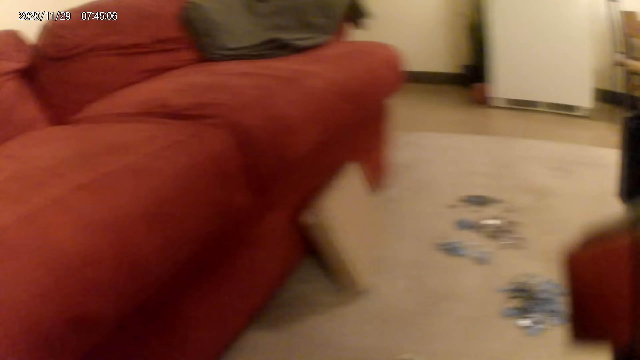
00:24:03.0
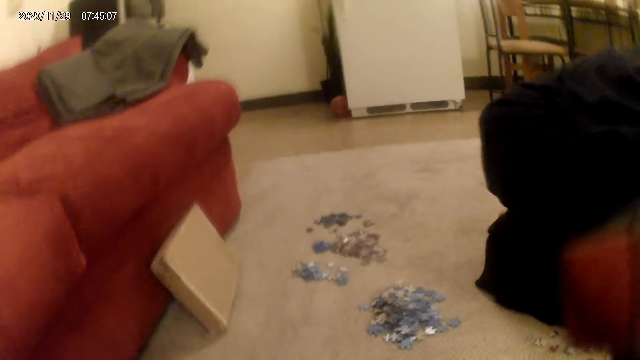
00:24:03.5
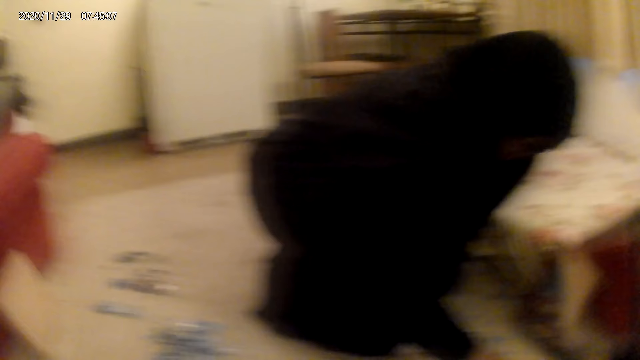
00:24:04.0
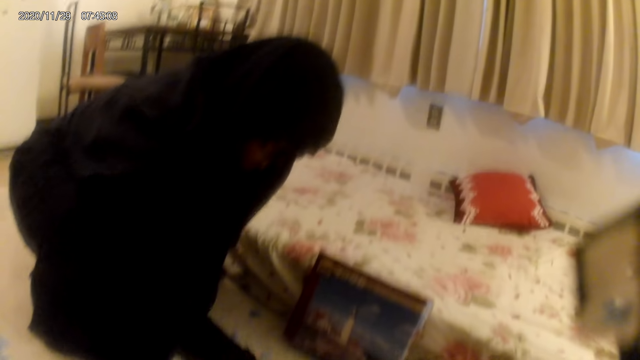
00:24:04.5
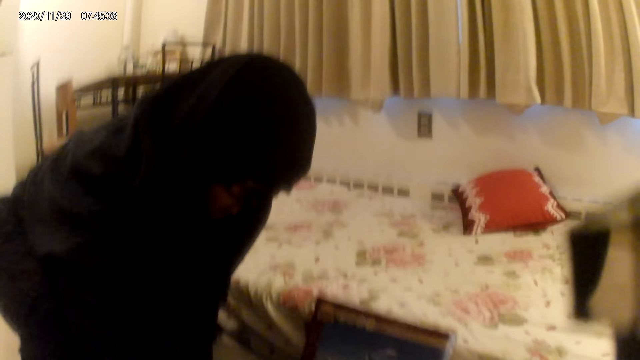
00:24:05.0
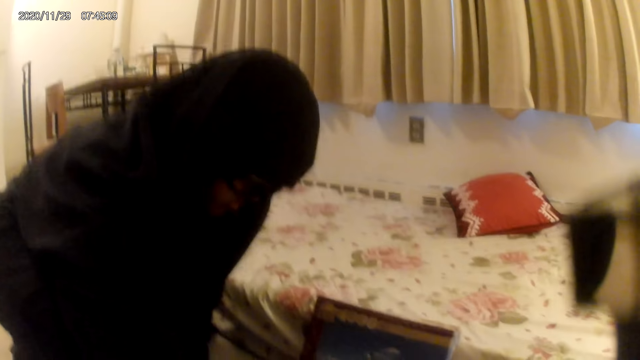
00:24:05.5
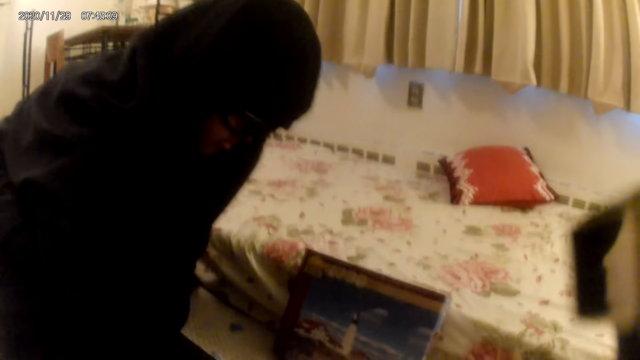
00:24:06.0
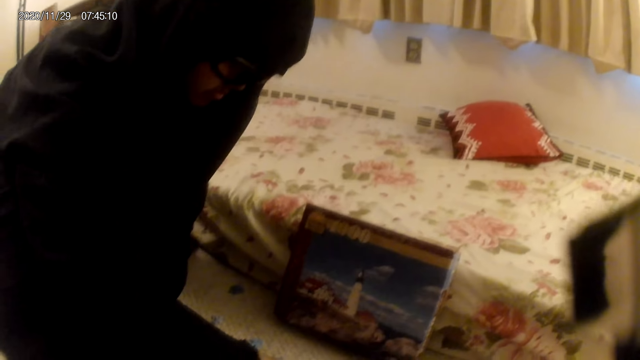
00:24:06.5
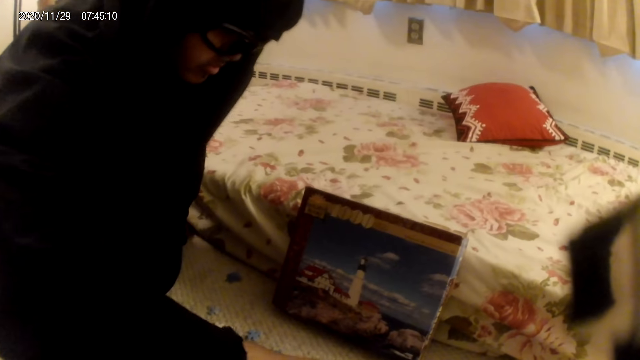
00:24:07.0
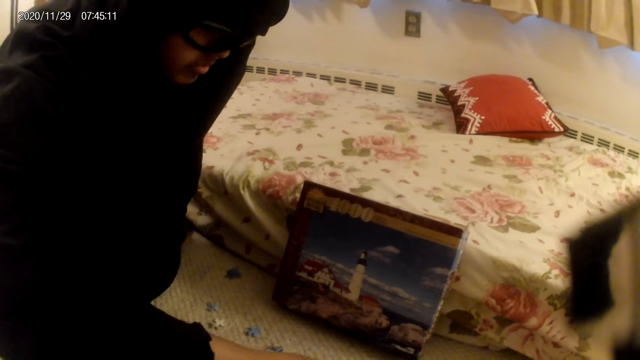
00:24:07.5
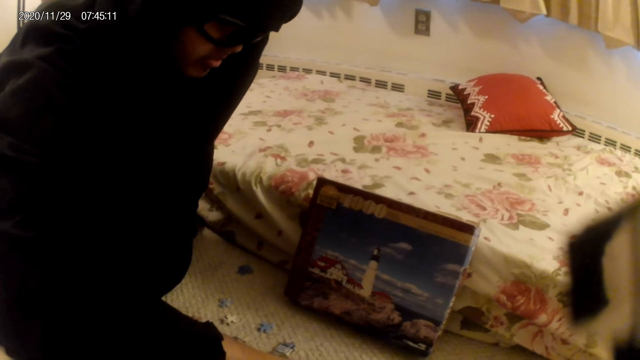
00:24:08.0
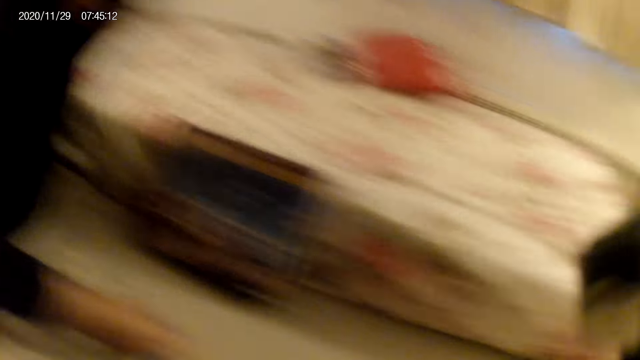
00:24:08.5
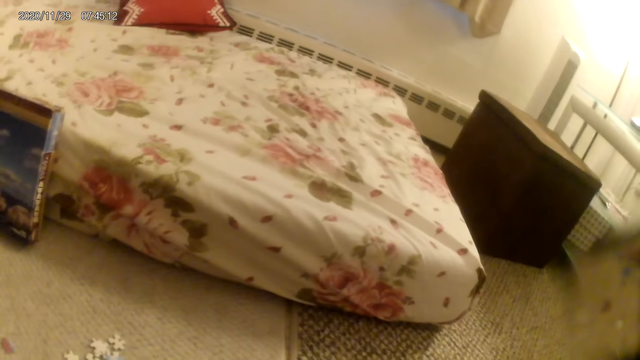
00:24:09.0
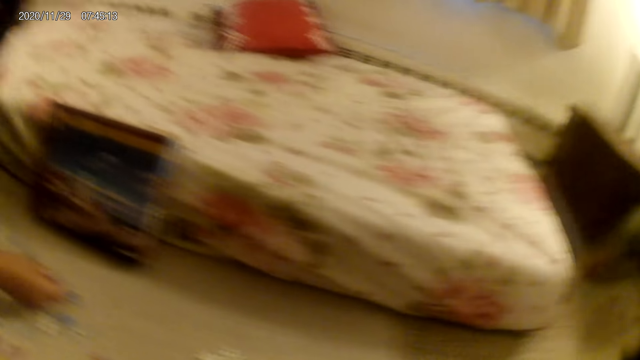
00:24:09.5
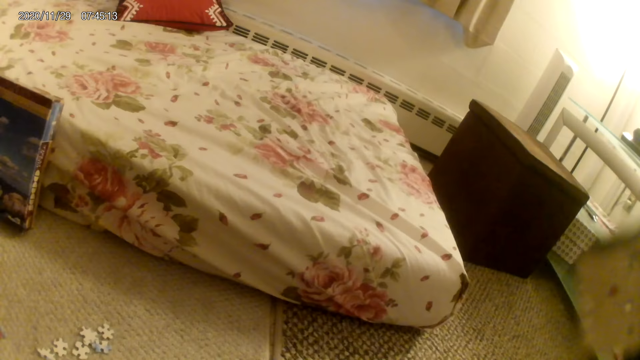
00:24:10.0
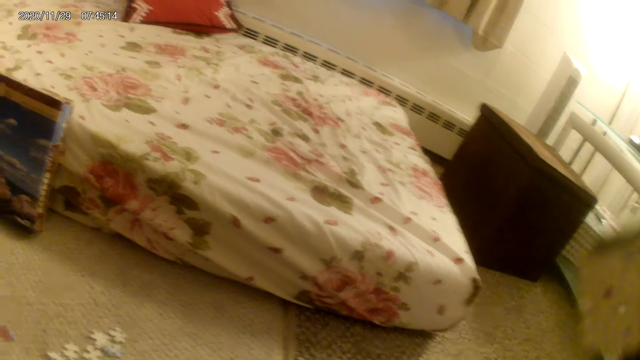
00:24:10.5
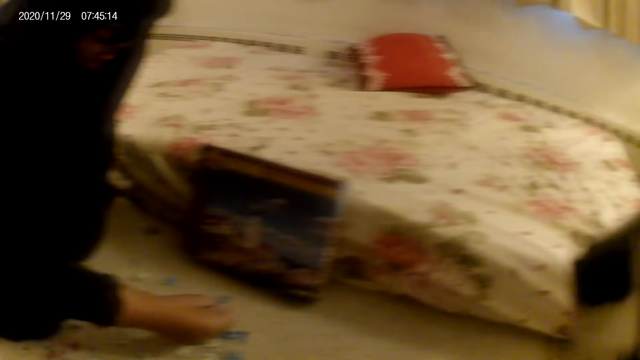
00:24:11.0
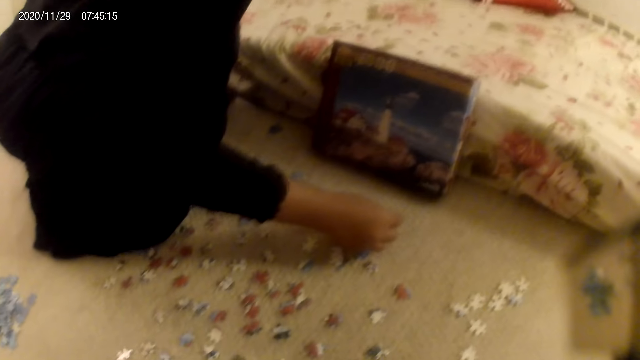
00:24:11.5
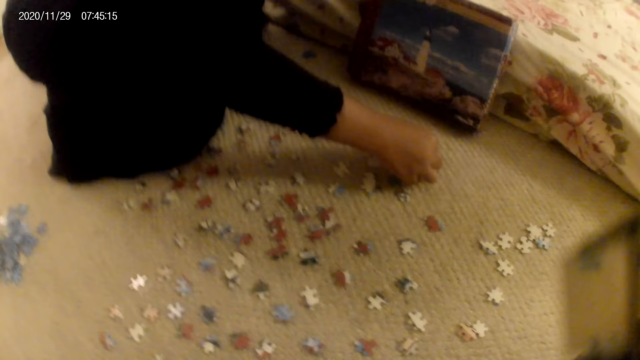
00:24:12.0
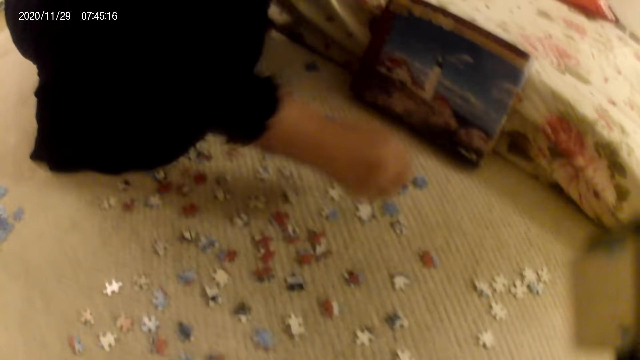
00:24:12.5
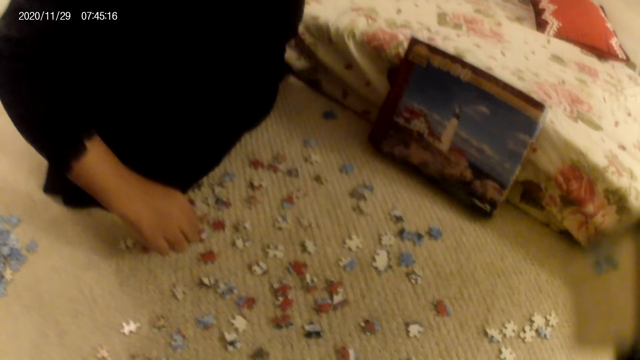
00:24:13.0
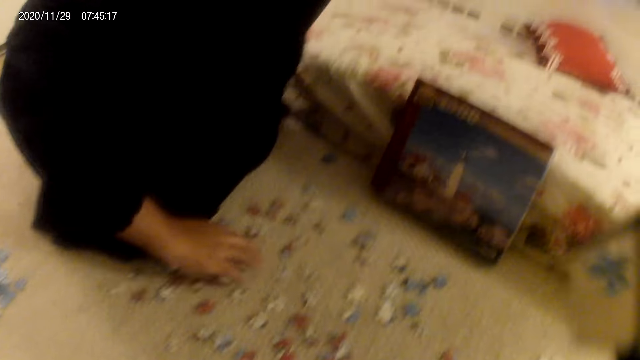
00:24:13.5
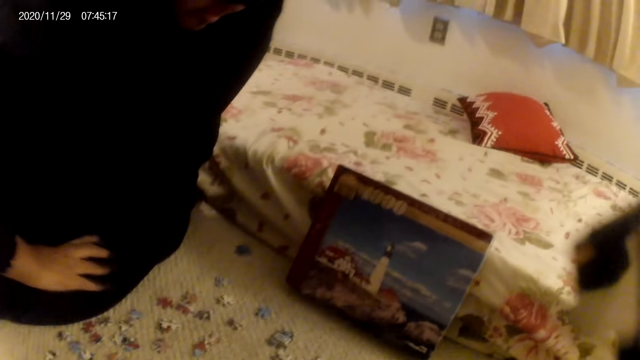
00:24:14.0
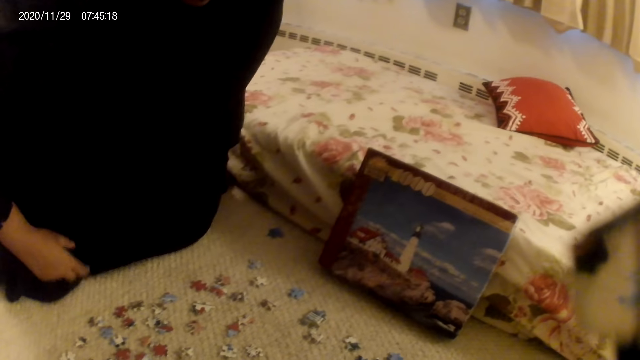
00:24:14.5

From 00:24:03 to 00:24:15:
A woman does something. The camera wearer looks around. They do something. The woman arranges the jigsaw puzzle pieces. The woman moves cards on the floor.

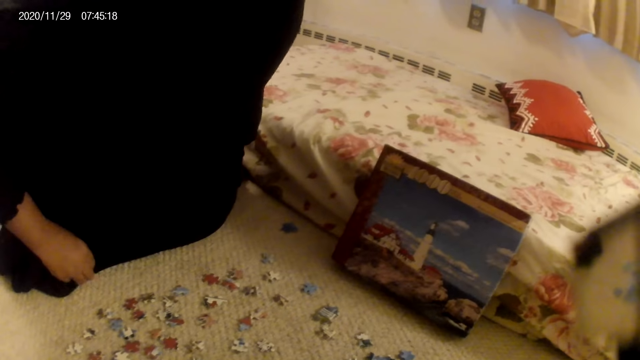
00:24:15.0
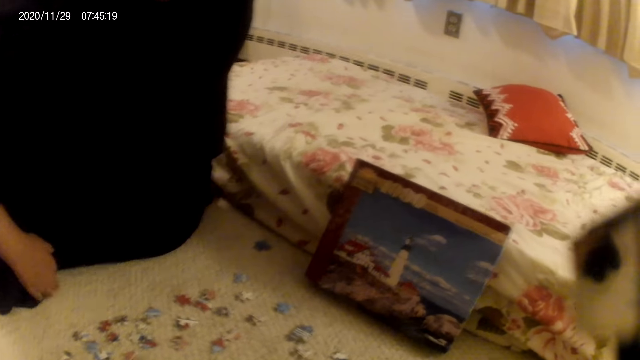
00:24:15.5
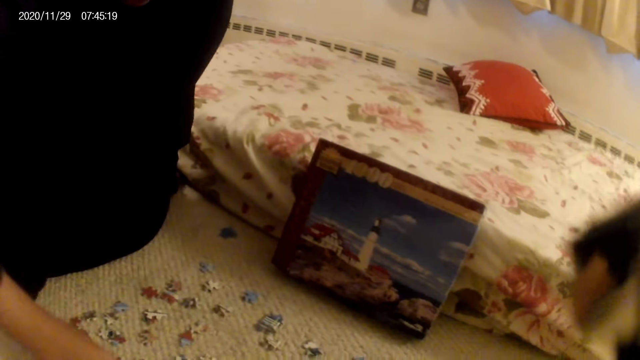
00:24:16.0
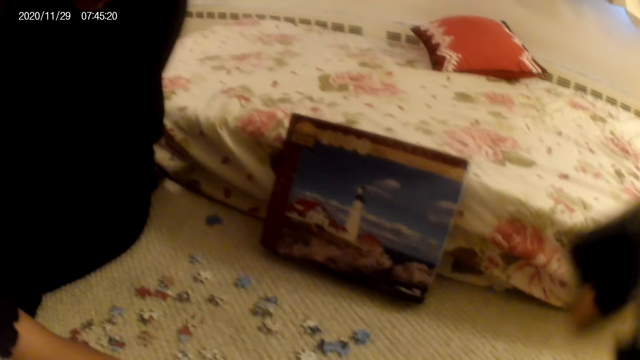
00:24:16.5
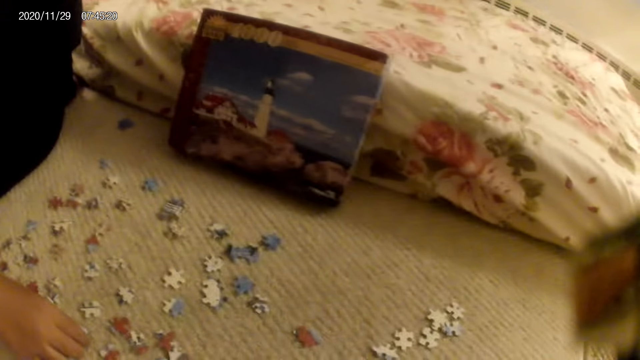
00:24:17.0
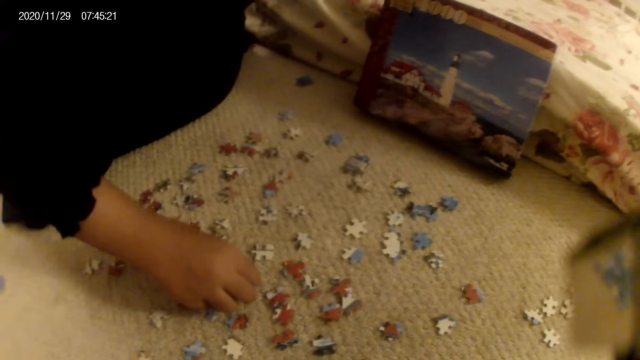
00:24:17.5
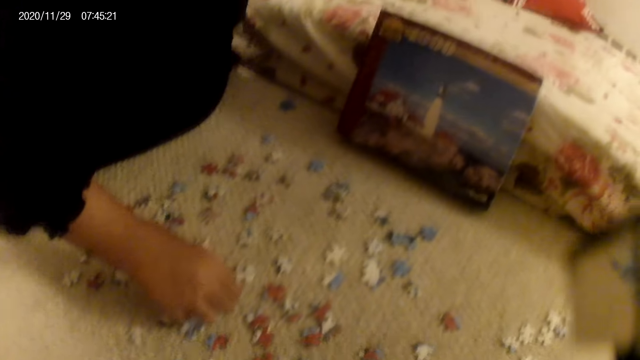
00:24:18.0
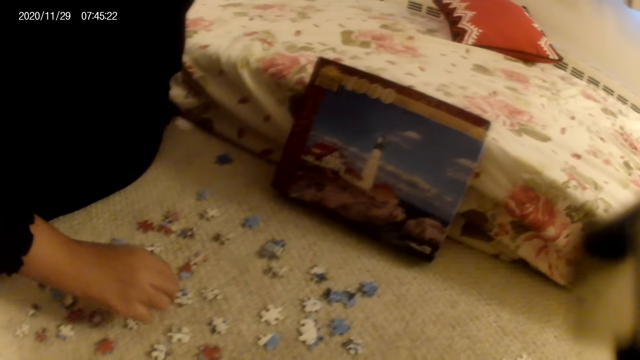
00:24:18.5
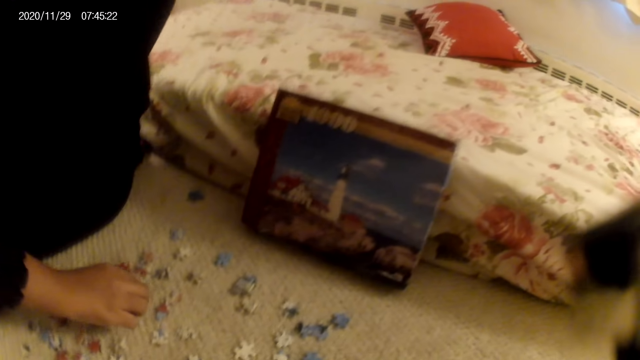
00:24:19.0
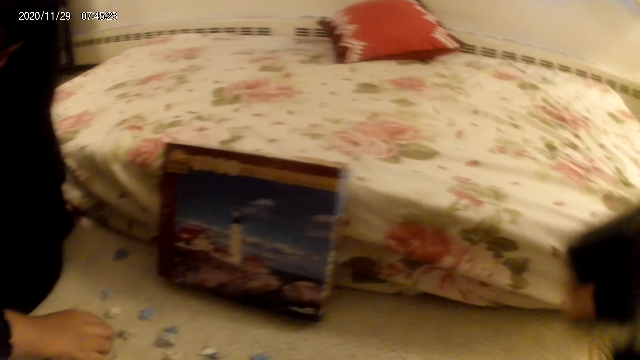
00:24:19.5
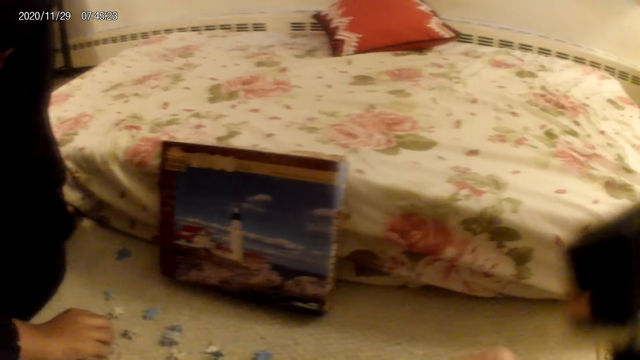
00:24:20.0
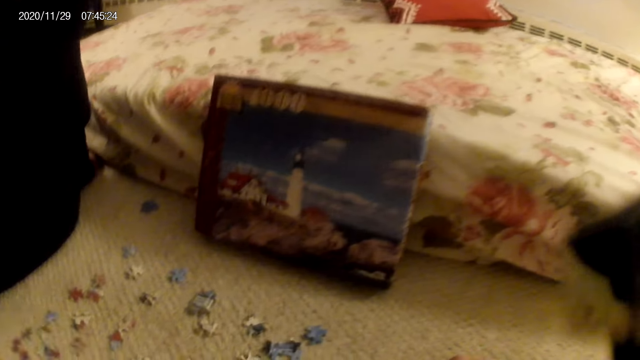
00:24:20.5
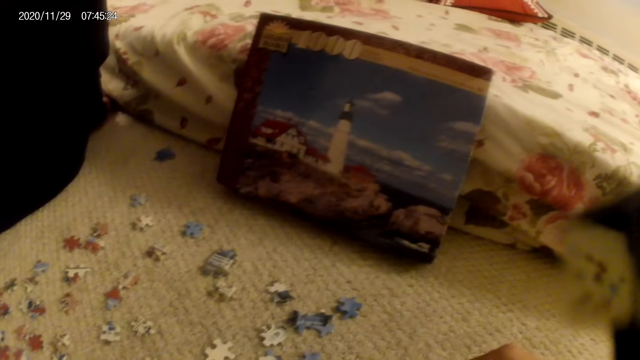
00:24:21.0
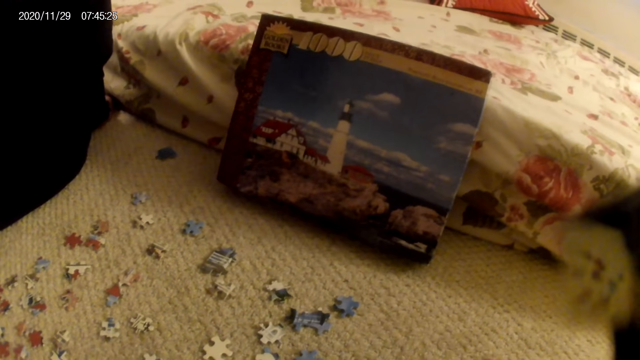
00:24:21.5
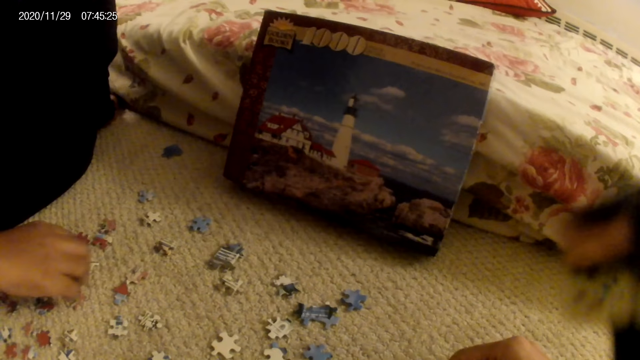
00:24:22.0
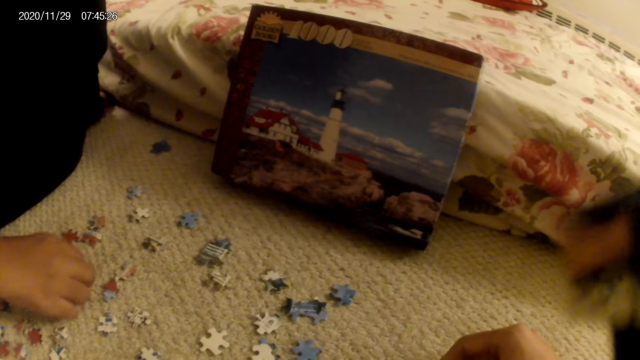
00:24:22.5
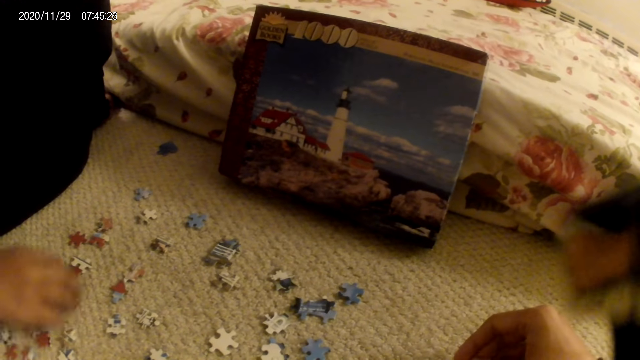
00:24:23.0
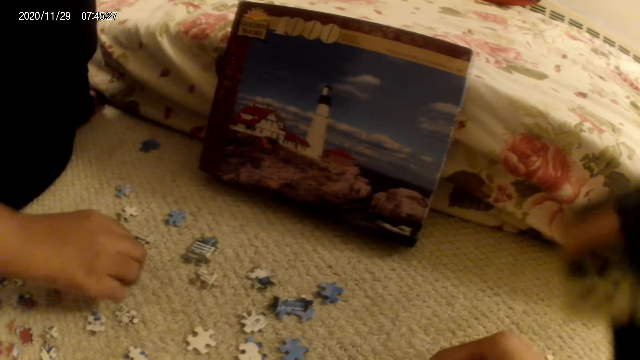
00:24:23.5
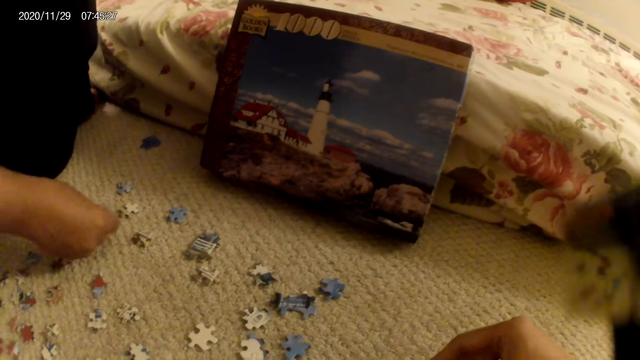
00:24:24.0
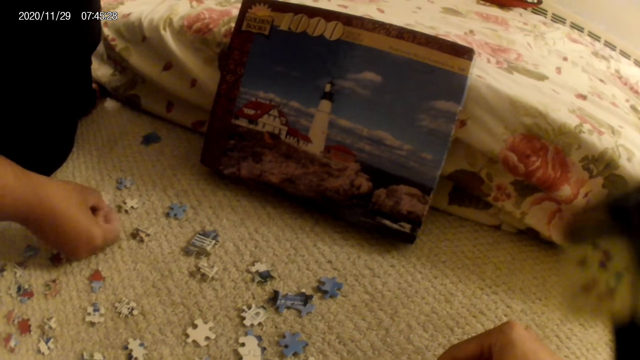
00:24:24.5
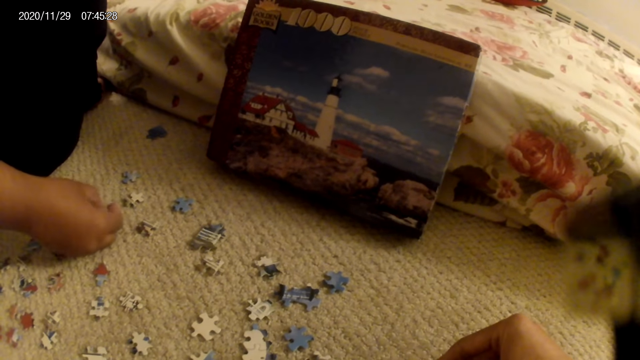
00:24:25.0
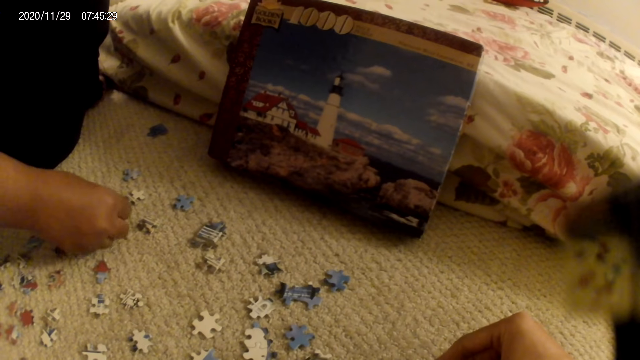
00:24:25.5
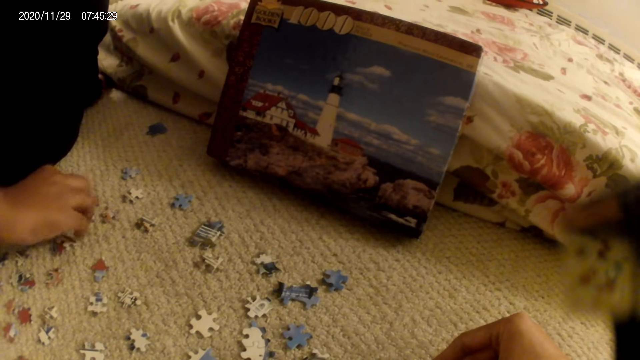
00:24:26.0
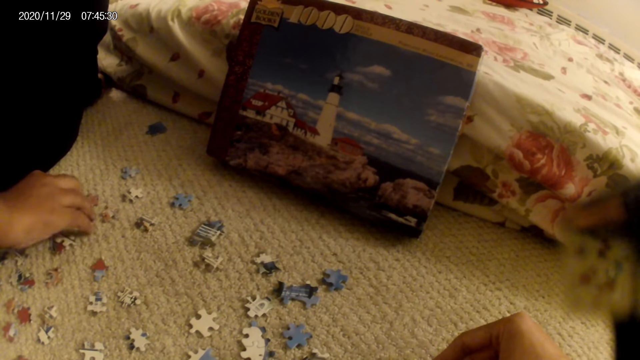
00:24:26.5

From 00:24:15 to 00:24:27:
A woman moves a cloth with the hand. The woman moves a card on the floor with the hand. The camera wearer looks around. The woman moves the cards on the floor. The camera wearer looks around. The woman does something. The camera wearer moves a hand. The woman moves the cards on the floor. The camera wearer moves a hand. The woman moves the cards on the floor.
